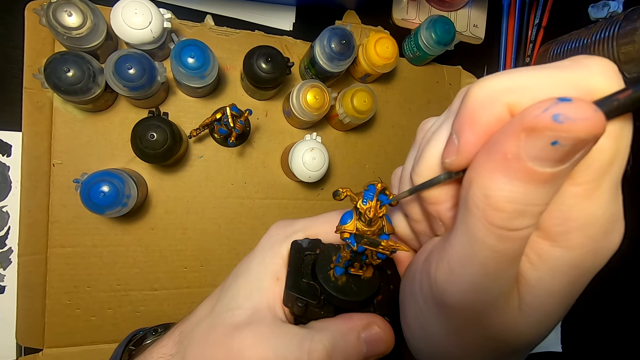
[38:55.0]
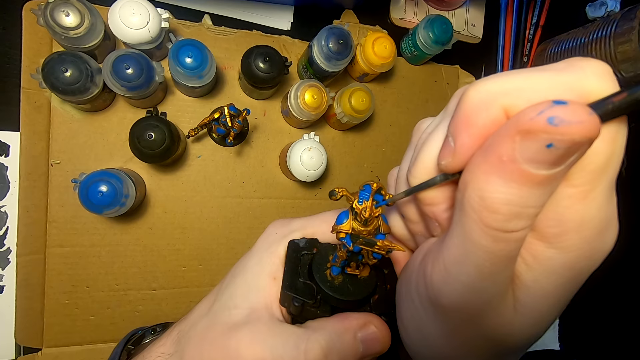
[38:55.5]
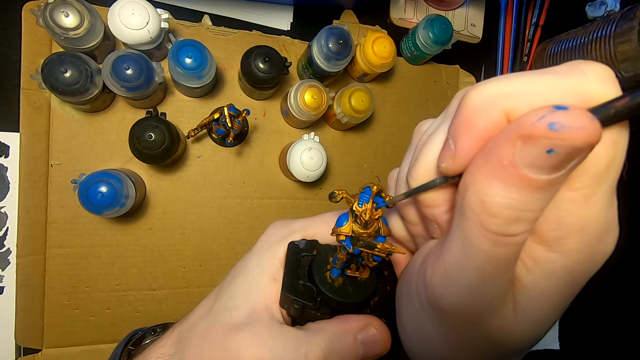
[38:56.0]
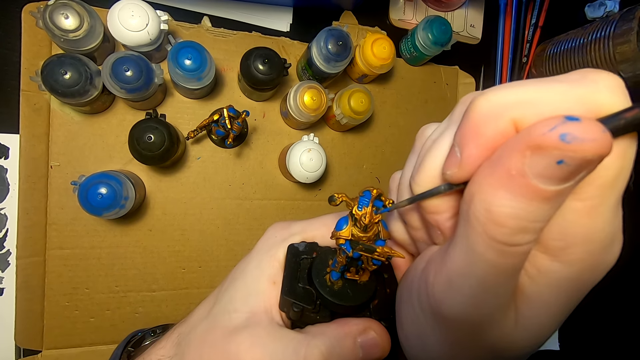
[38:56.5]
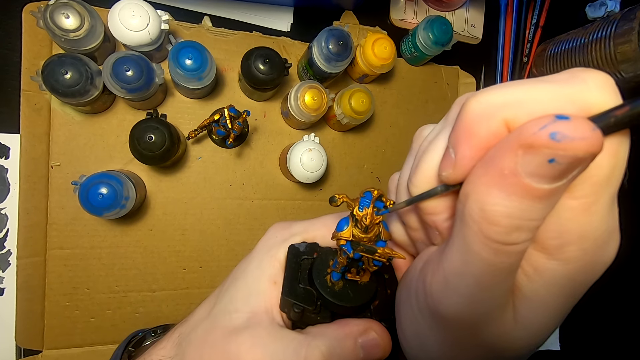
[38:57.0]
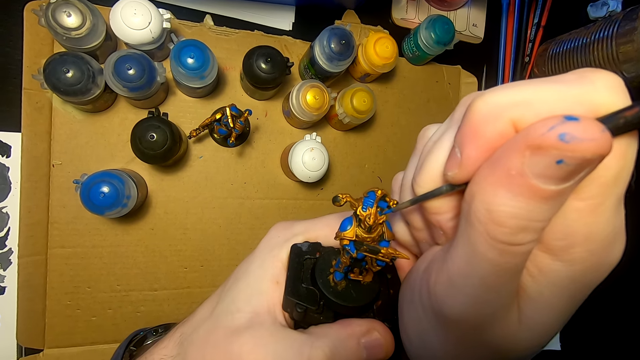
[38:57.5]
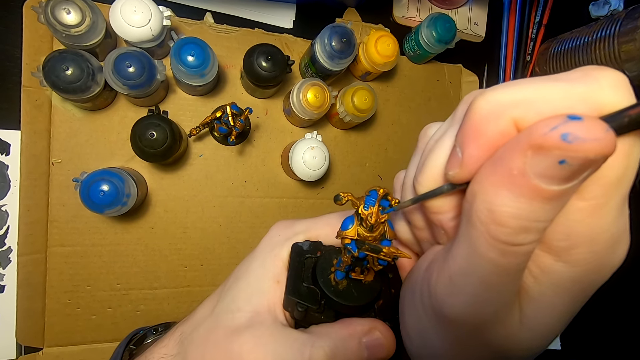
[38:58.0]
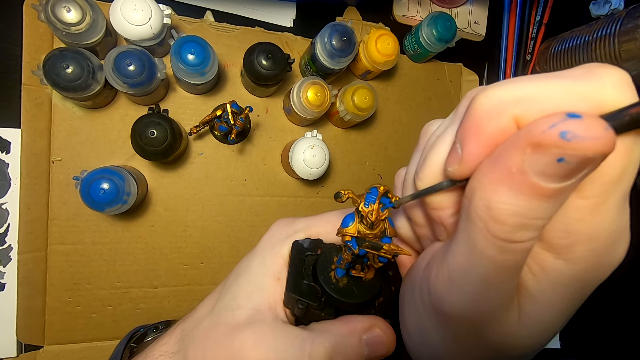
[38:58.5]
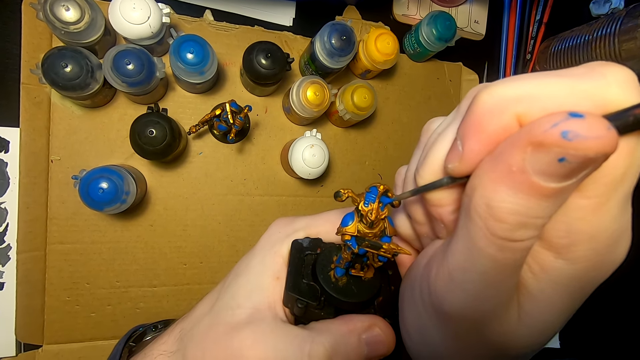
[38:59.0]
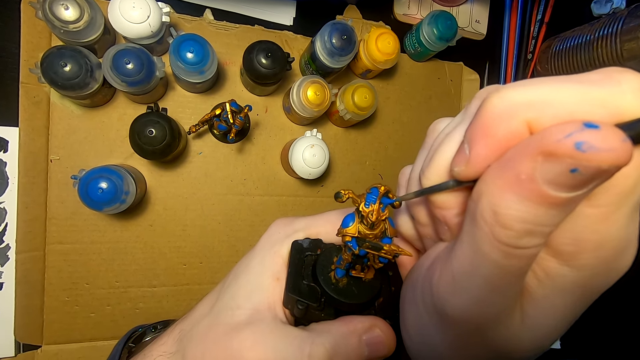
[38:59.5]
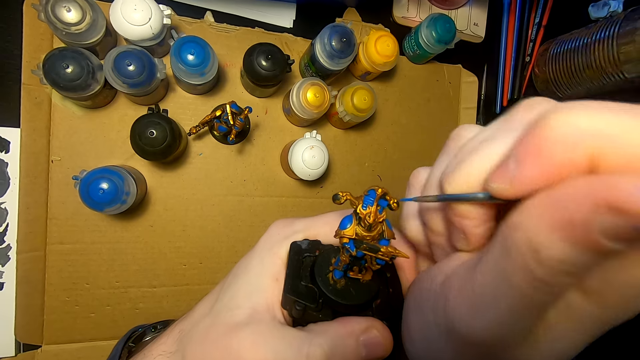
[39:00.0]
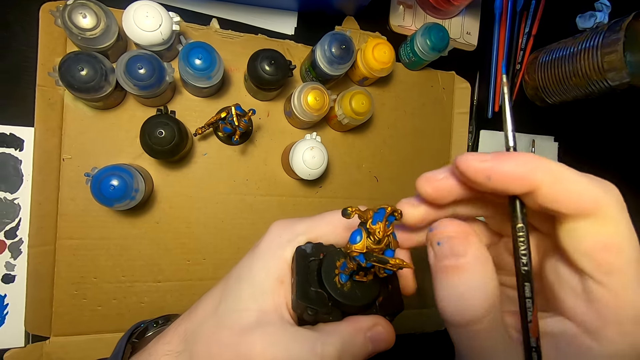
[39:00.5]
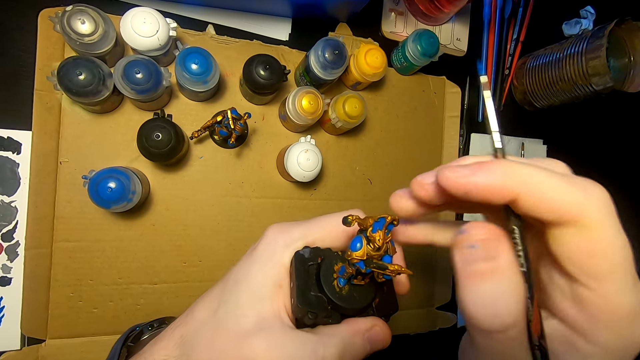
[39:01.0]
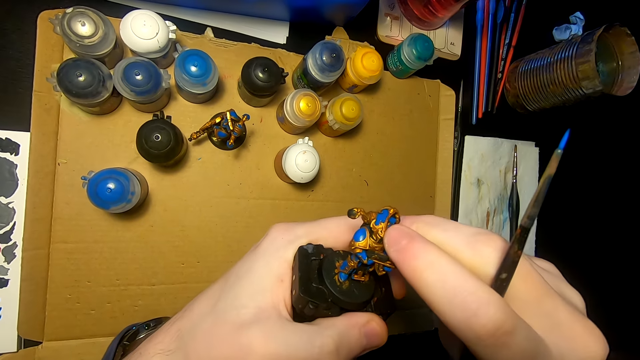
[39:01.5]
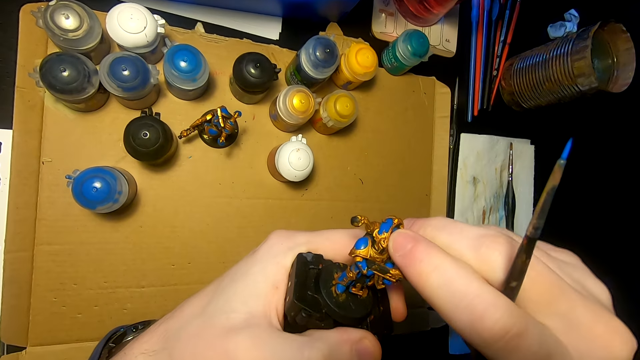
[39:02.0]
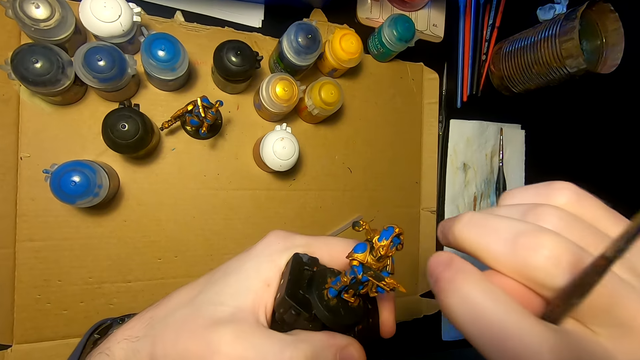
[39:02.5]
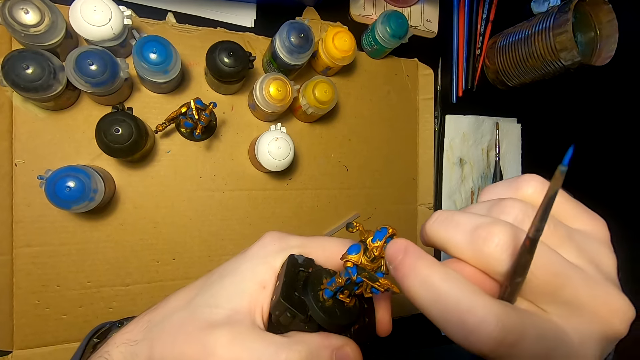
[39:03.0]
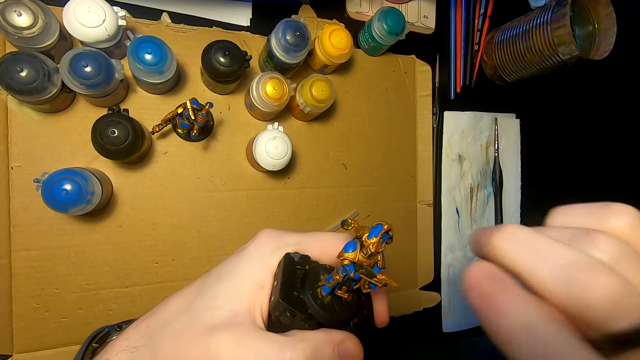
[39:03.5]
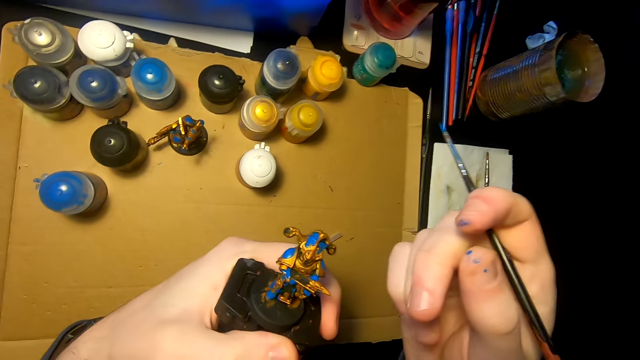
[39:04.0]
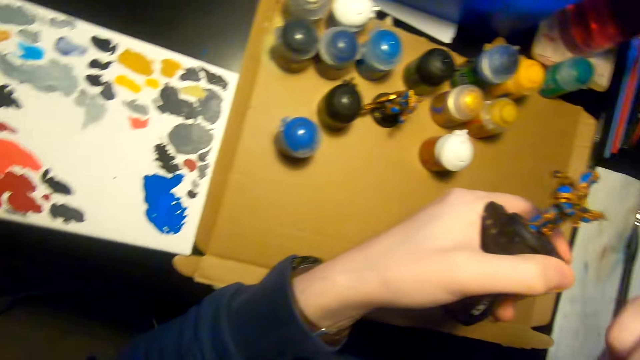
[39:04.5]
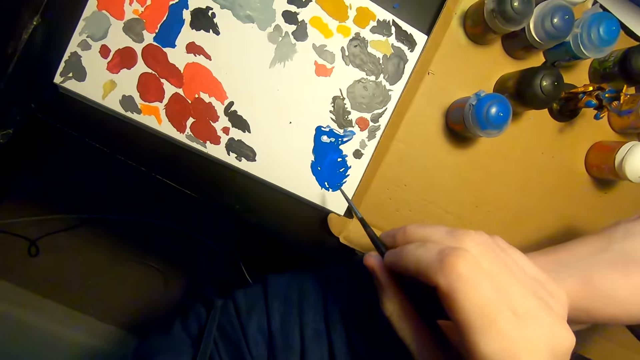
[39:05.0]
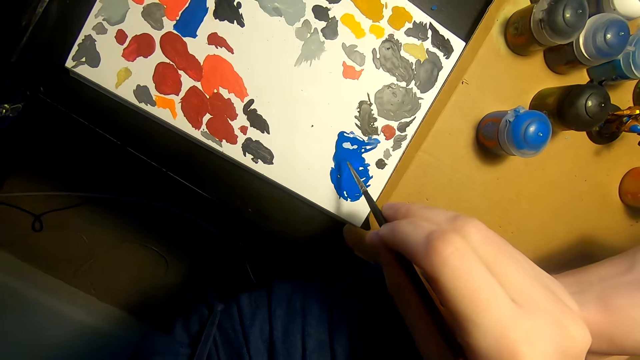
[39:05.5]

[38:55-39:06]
The camera wearer paints a figurine with a paintbrush. They move both hands. They touch the sculpture. They wipe the figurine. They wipe the figurine again. They move the right hand.

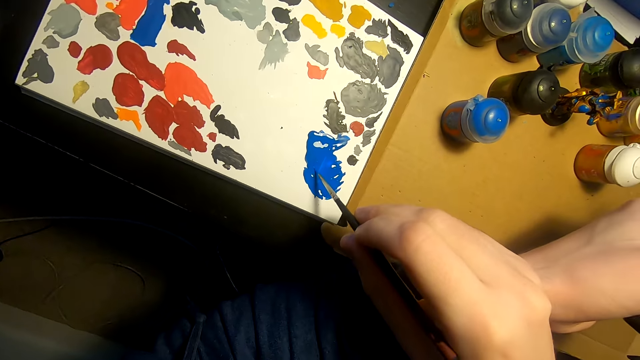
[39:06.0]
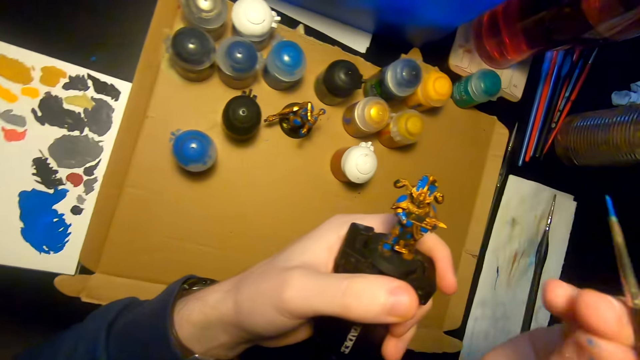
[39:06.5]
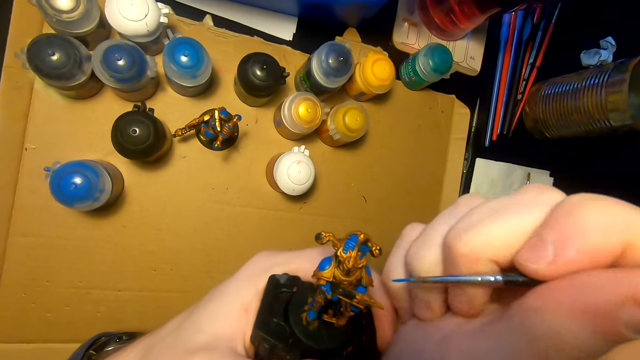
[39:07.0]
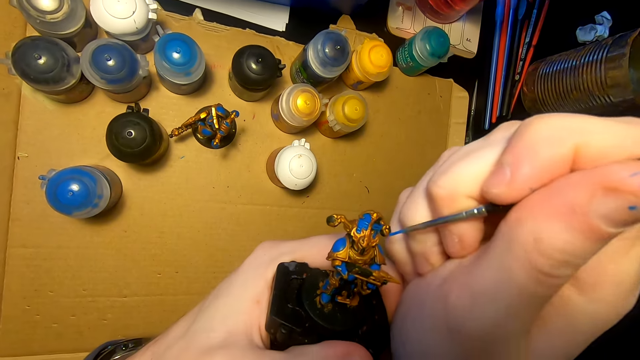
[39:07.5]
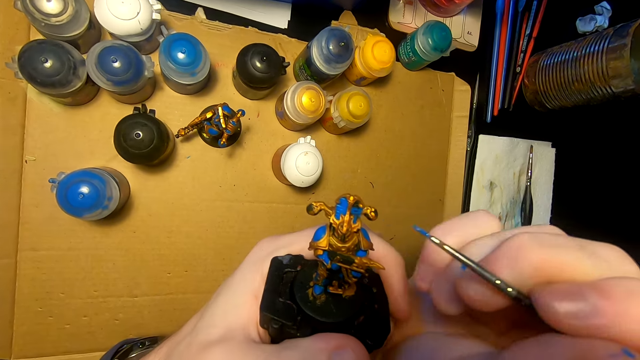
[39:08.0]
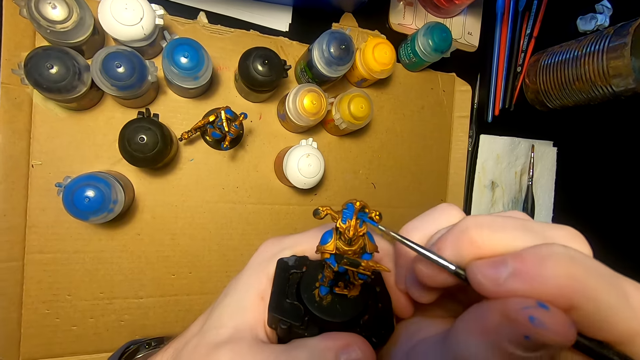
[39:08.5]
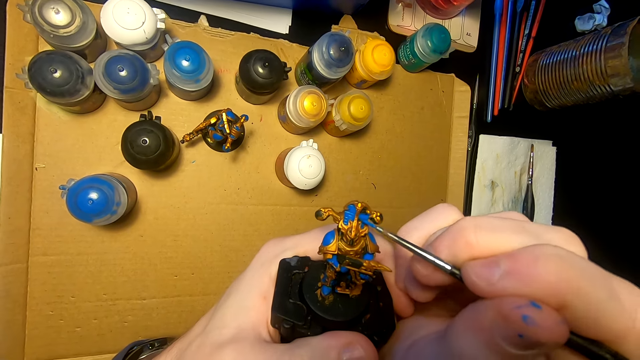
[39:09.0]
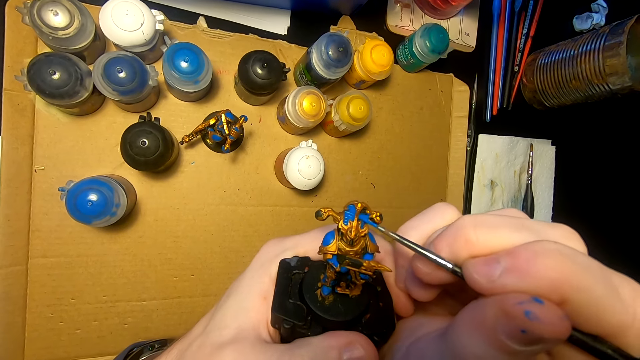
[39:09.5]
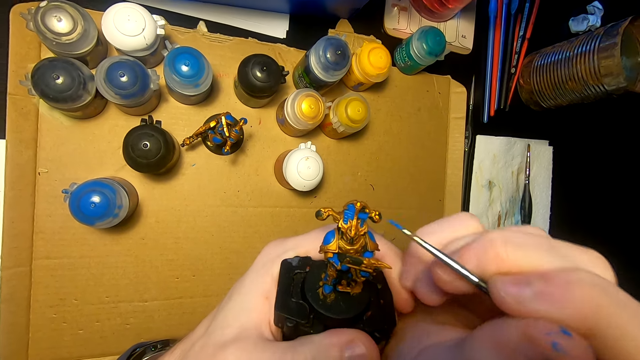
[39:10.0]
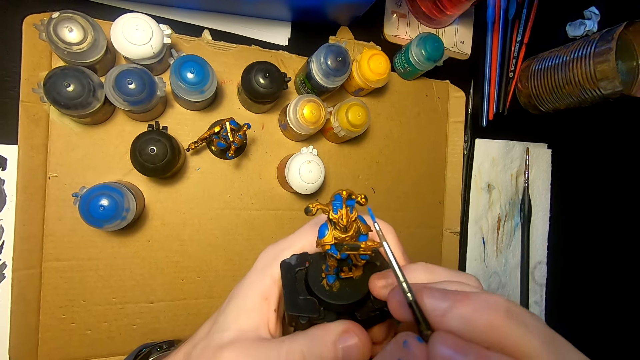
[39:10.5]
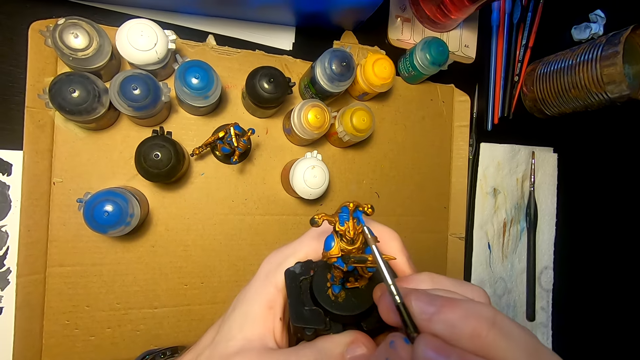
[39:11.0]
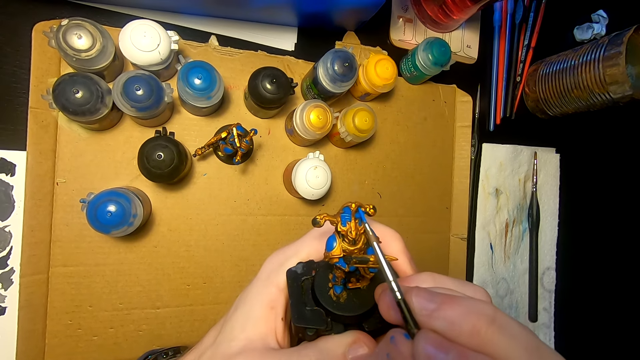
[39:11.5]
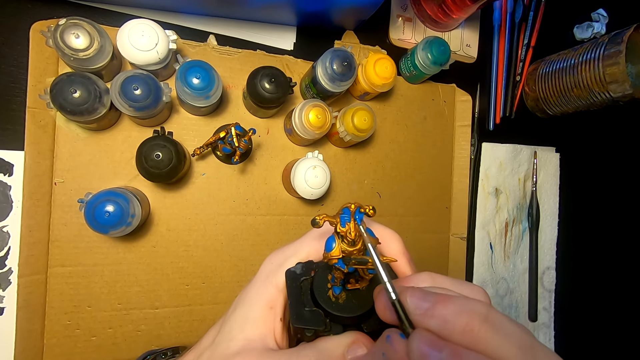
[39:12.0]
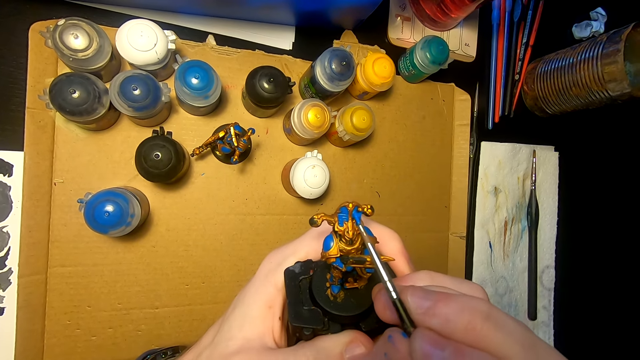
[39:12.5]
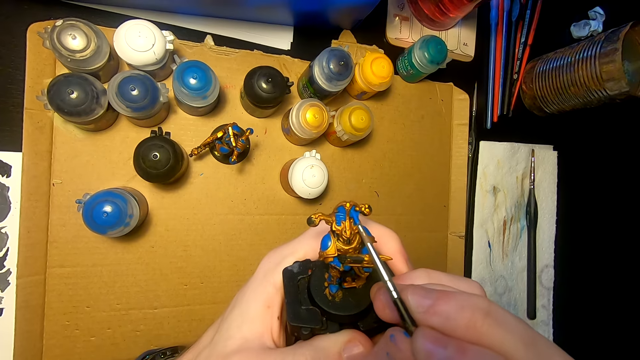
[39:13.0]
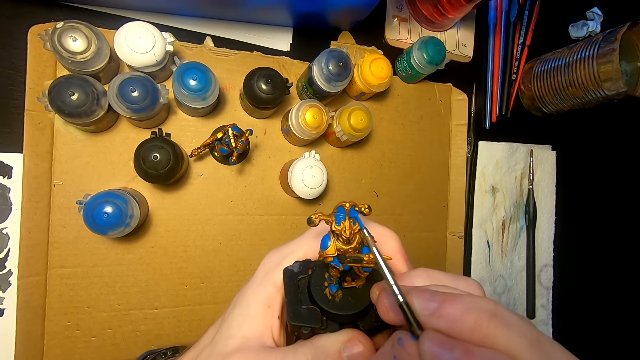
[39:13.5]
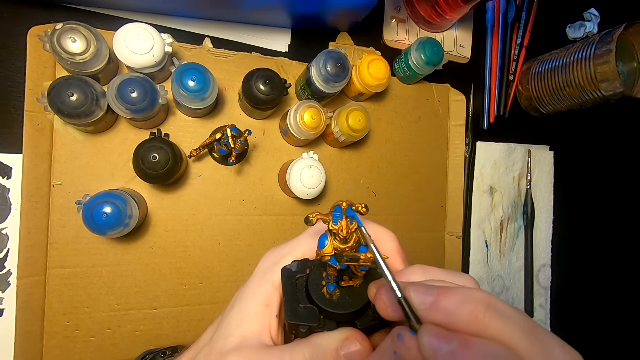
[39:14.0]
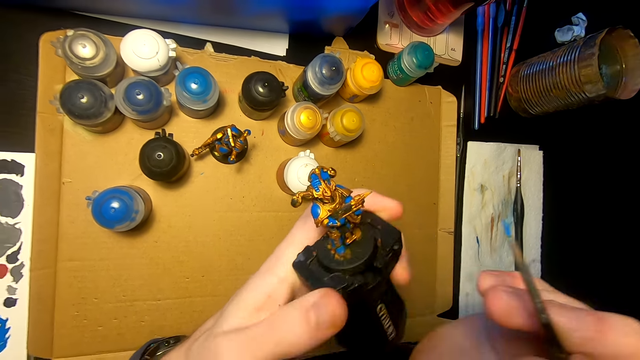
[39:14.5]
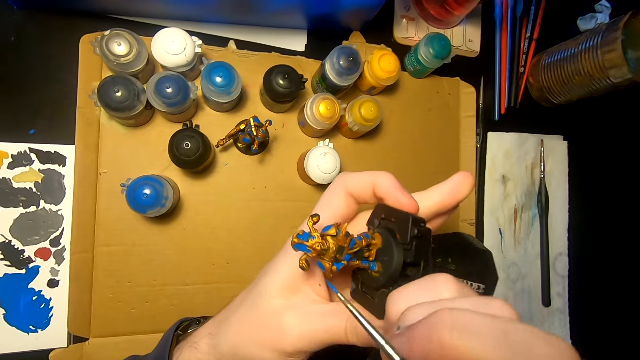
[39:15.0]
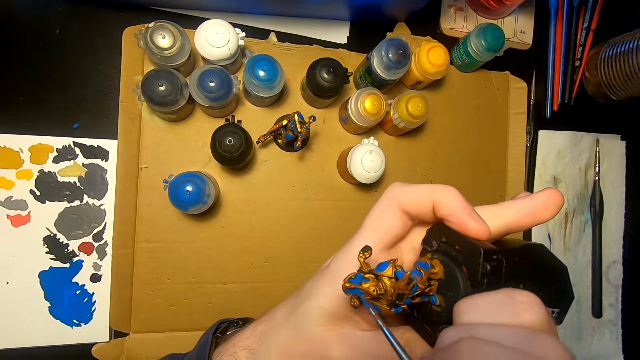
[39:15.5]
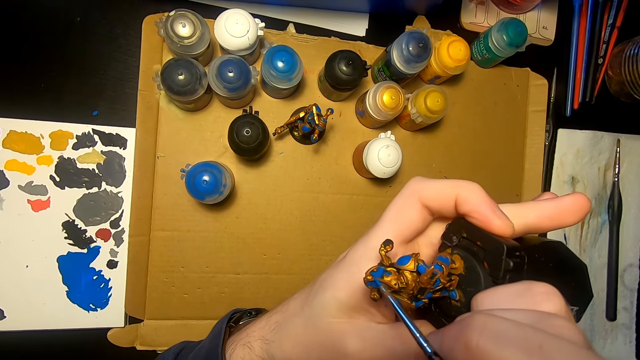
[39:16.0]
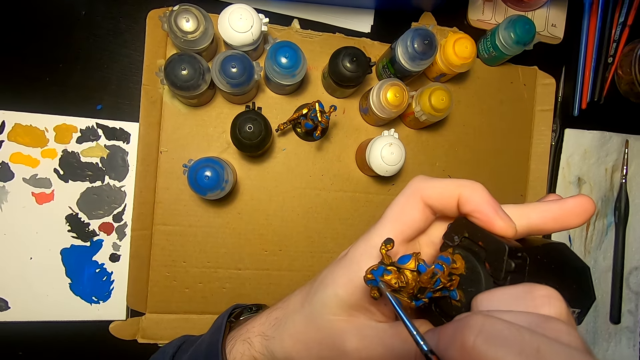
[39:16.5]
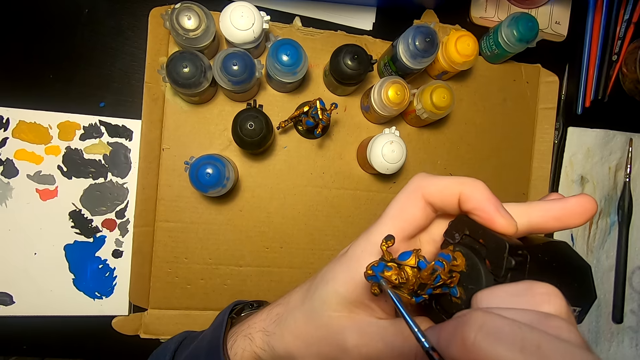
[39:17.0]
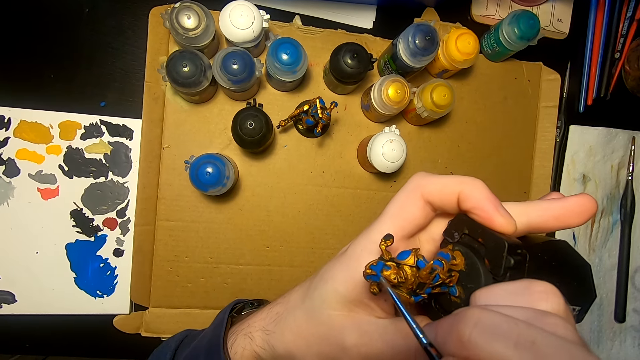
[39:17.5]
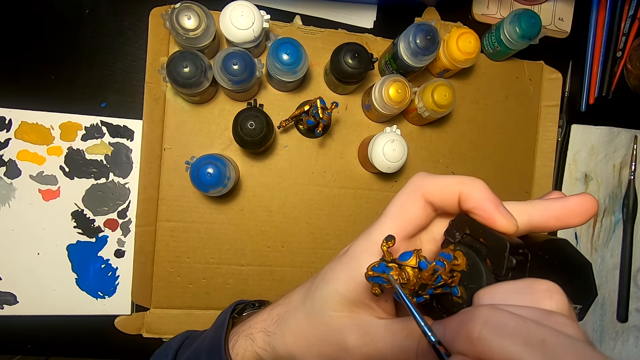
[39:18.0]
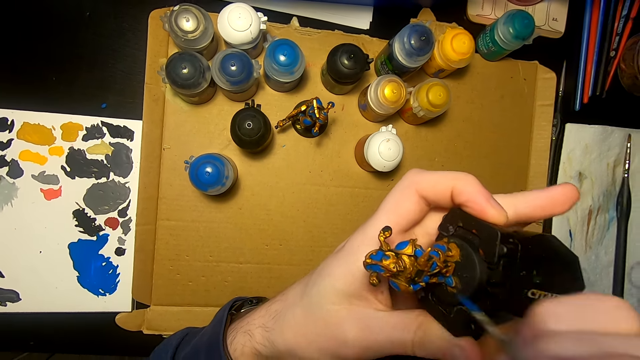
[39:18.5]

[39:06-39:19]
The camera wearer rubs the pen brush on the paint. They dip a paintbrush in the paint. They lift the right hand and move the right hand. They paint the sculpture with a pen brush. They paint a figurine with the paintbrush. They move both hands. They paint the sculpture with the pen brush.
